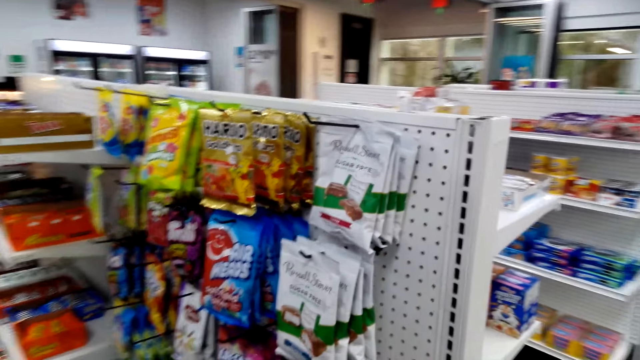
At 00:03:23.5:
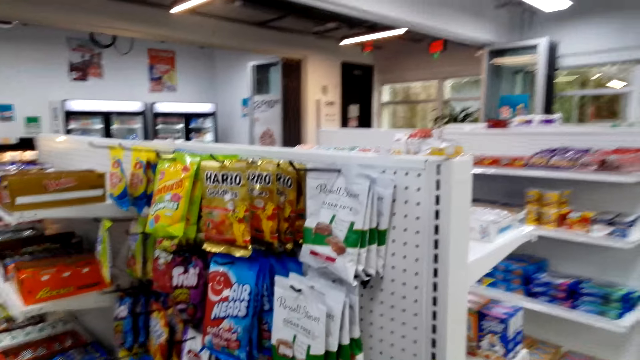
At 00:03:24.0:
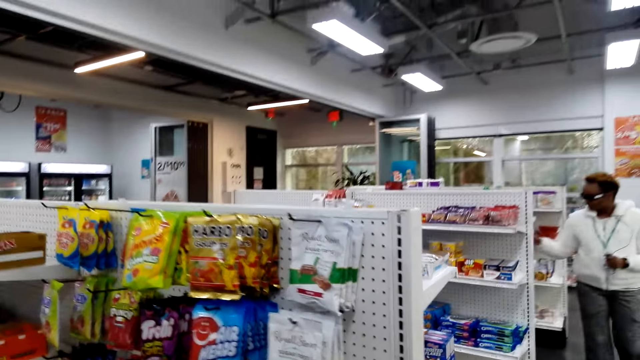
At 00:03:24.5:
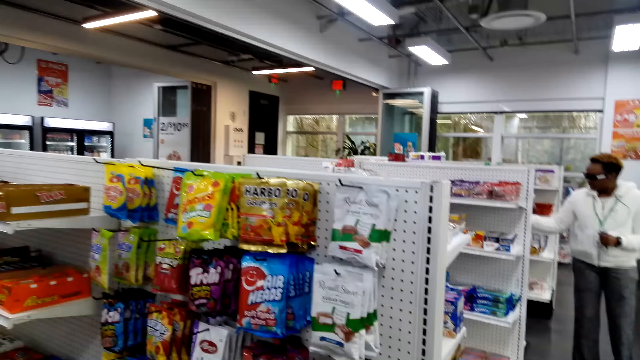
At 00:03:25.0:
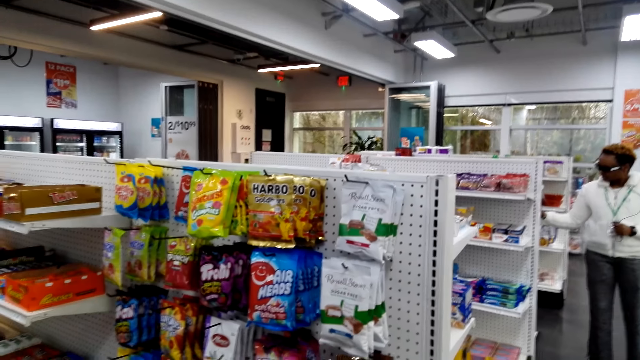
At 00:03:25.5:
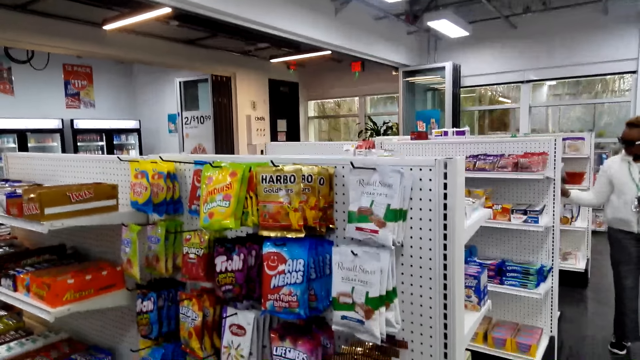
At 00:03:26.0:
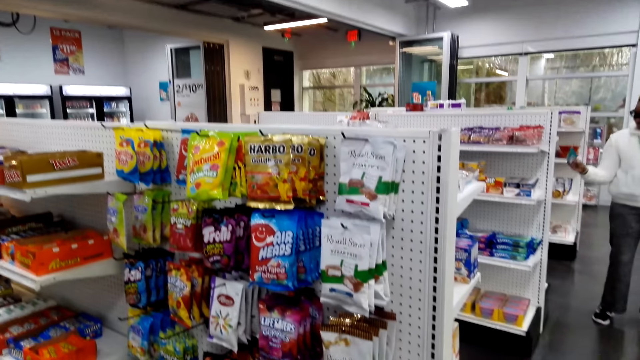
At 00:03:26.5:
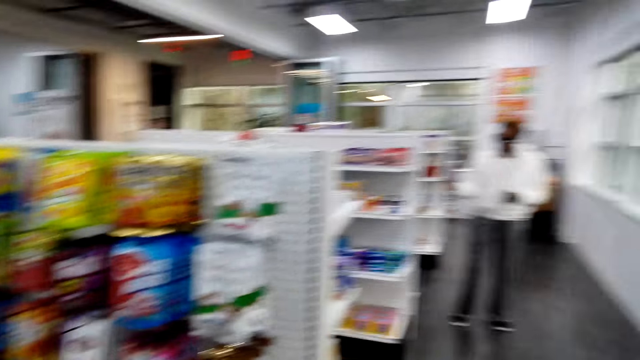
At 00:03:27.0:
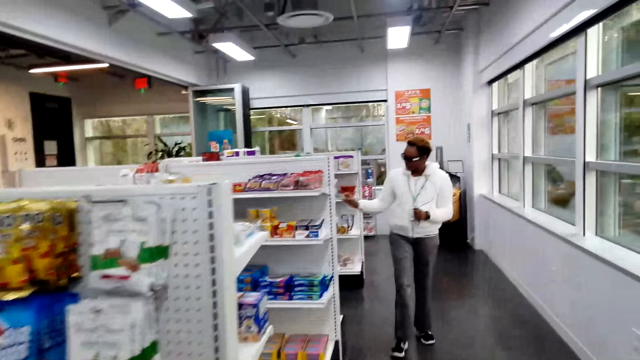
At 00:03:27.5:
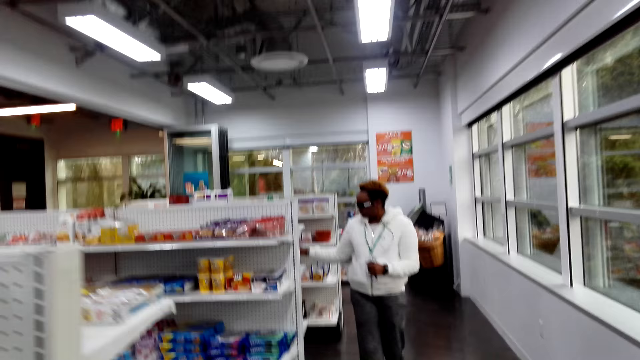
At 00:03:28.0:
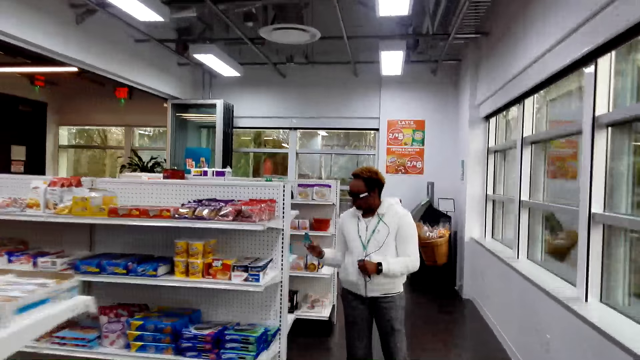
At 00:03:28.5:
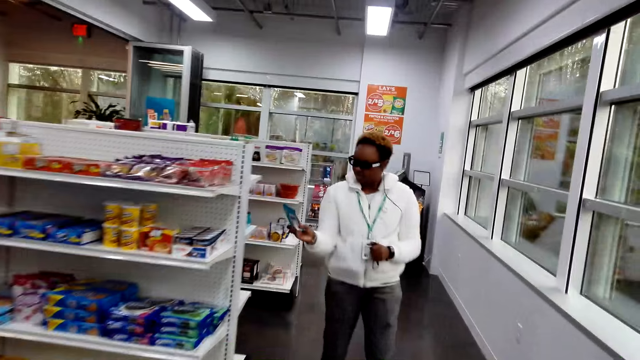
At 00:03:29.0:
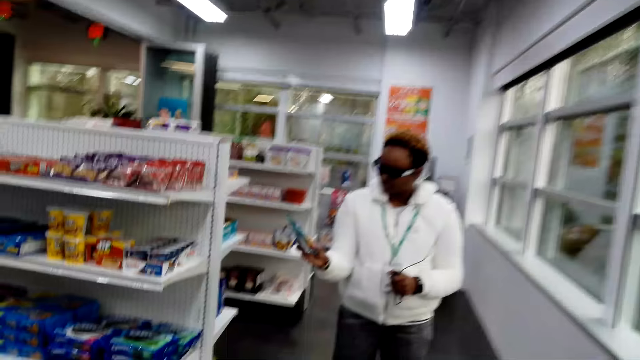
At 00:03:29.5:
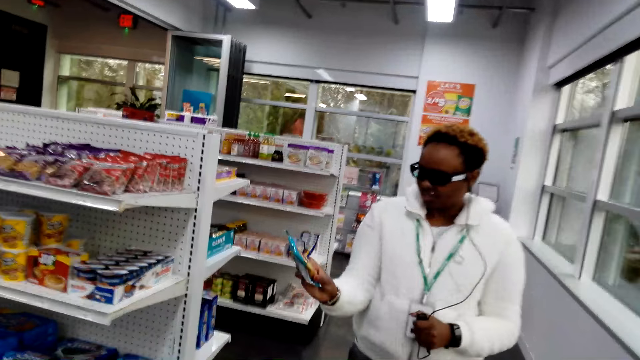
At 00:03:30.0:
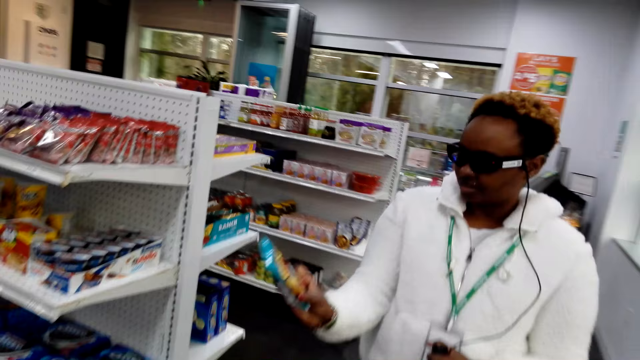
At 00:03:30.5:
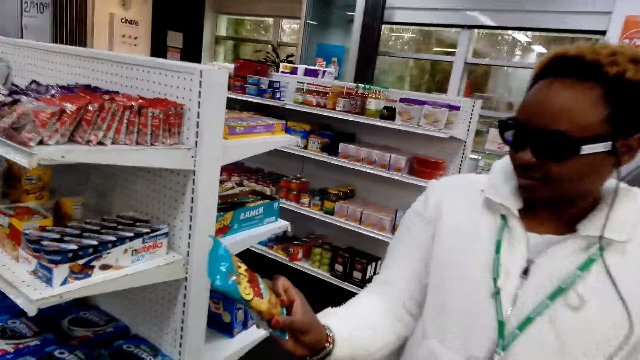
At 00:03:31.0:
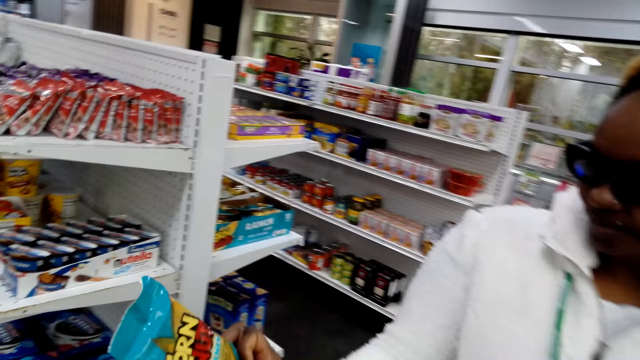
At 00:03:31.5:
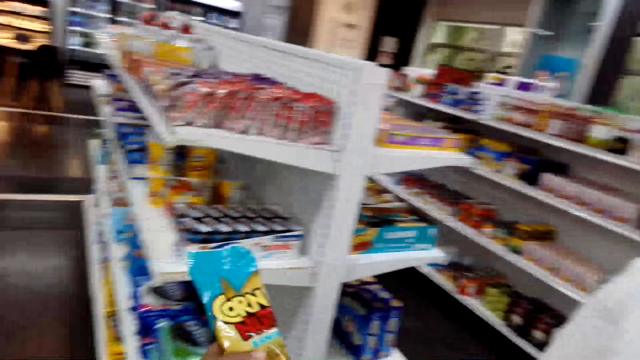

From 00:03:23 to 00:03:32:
A woman walks around the store. The camera wearer looks around. The woman picks up a corn or corn nuts and puts back the corn.

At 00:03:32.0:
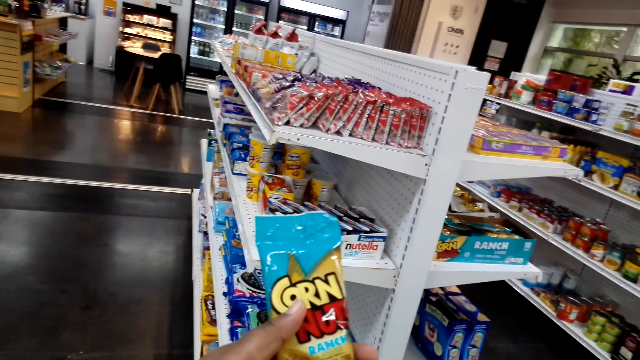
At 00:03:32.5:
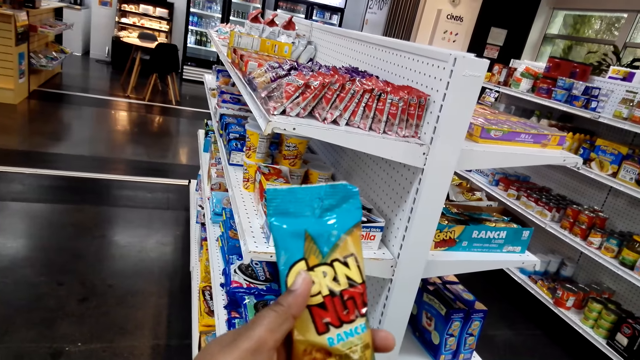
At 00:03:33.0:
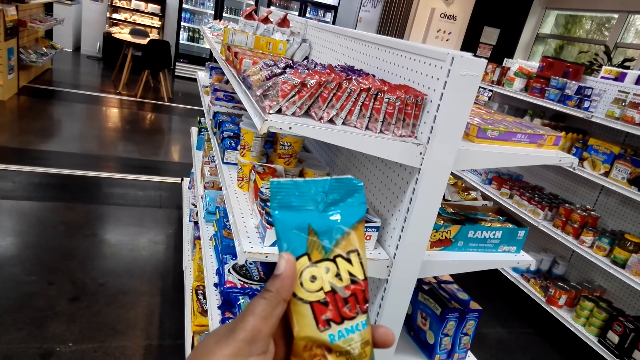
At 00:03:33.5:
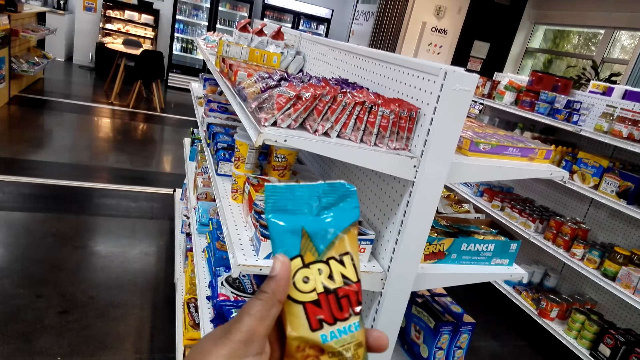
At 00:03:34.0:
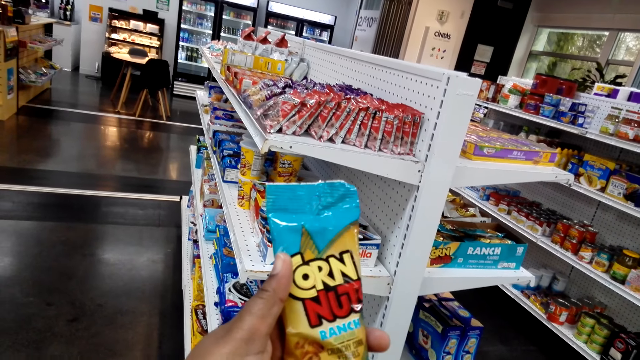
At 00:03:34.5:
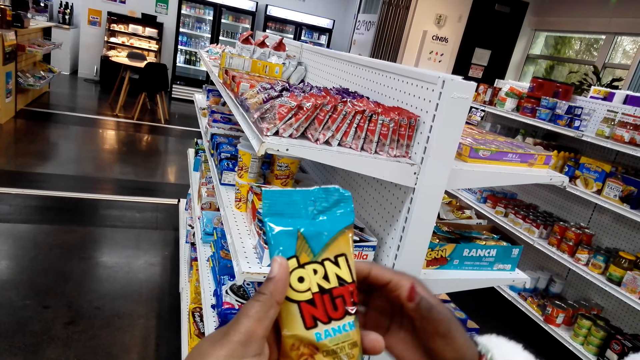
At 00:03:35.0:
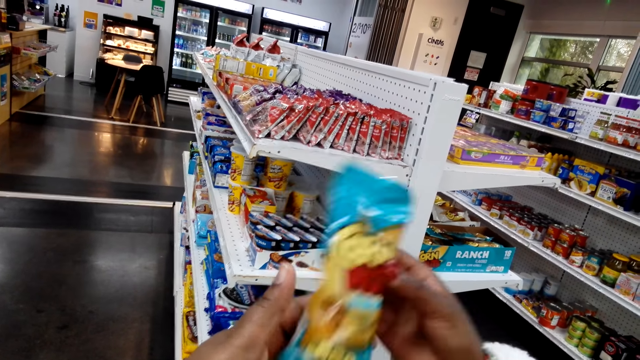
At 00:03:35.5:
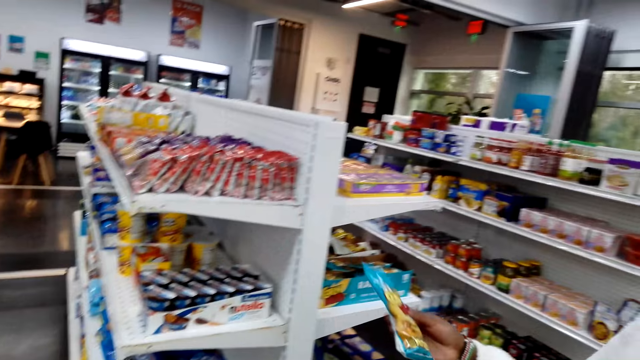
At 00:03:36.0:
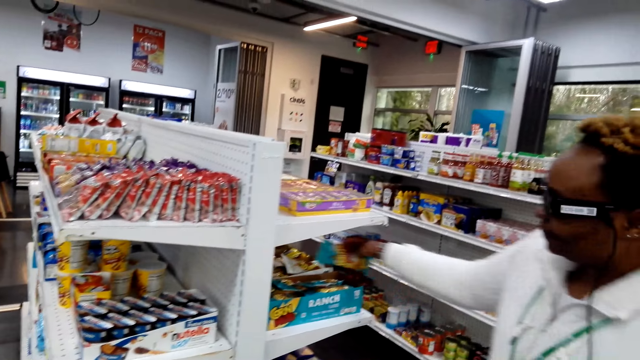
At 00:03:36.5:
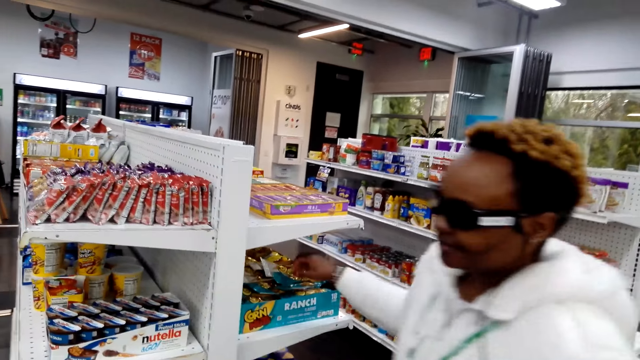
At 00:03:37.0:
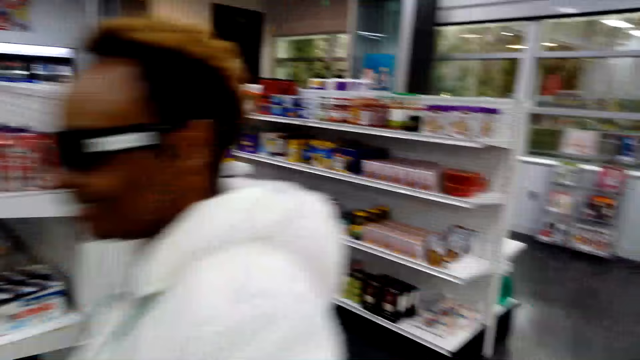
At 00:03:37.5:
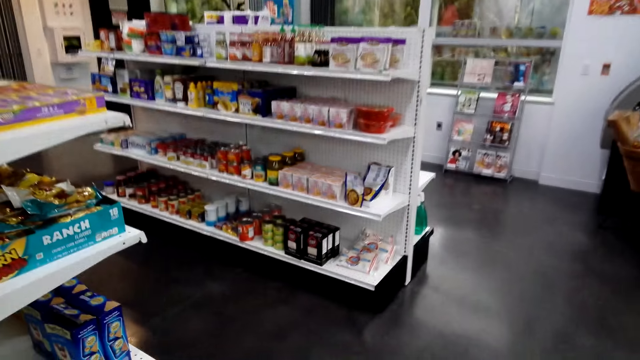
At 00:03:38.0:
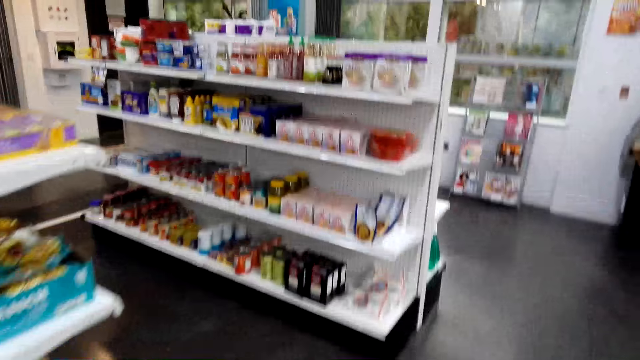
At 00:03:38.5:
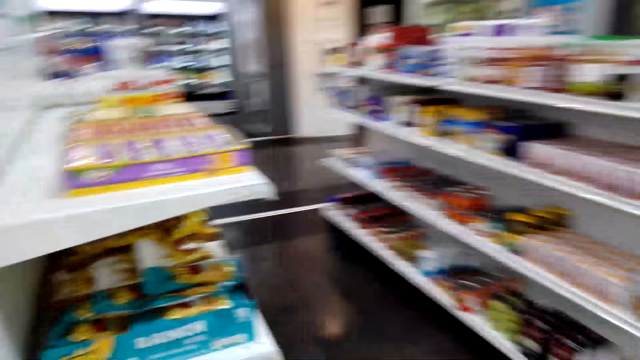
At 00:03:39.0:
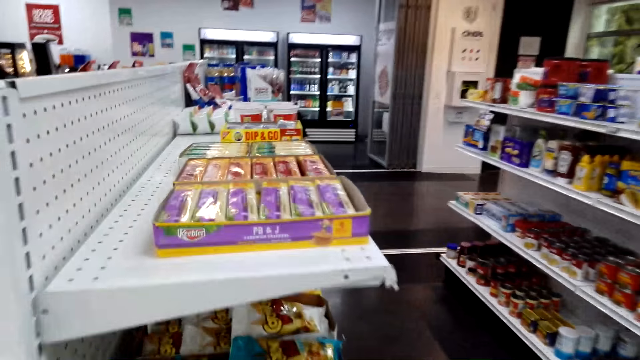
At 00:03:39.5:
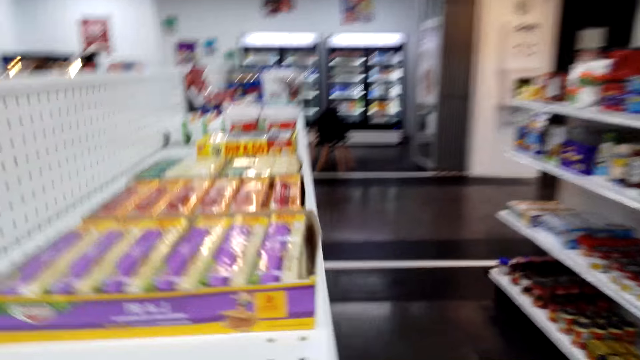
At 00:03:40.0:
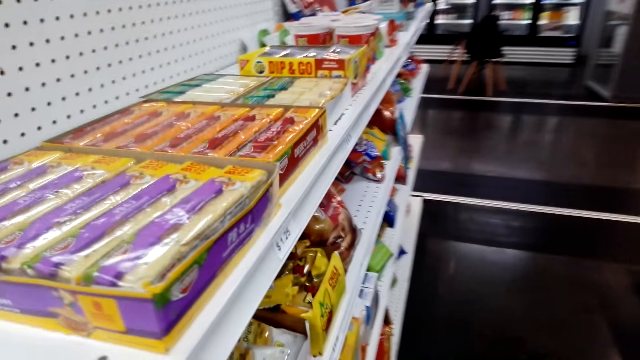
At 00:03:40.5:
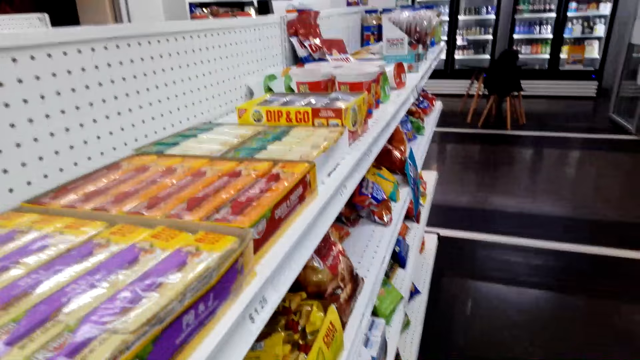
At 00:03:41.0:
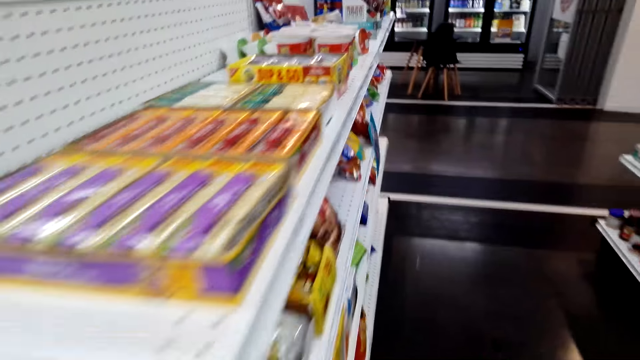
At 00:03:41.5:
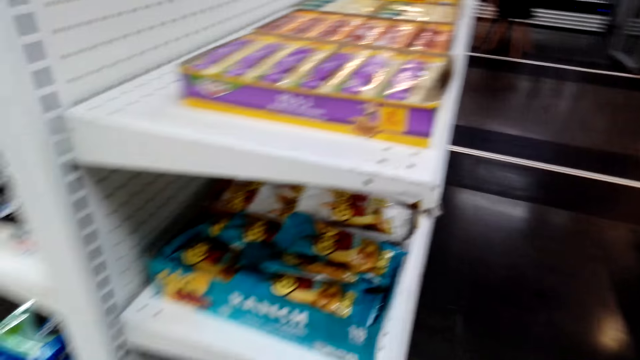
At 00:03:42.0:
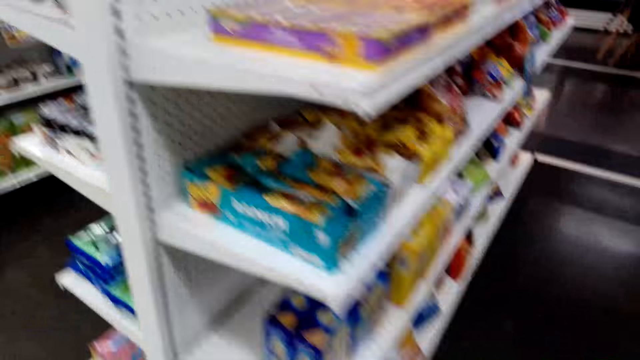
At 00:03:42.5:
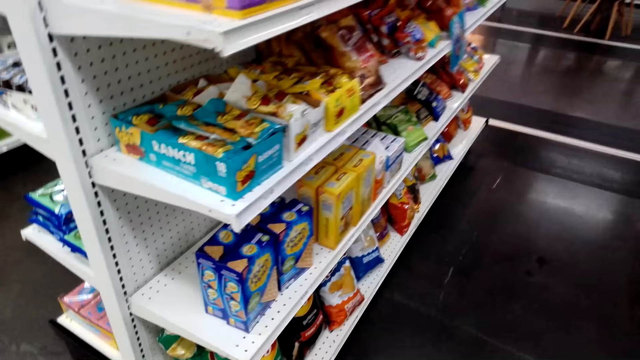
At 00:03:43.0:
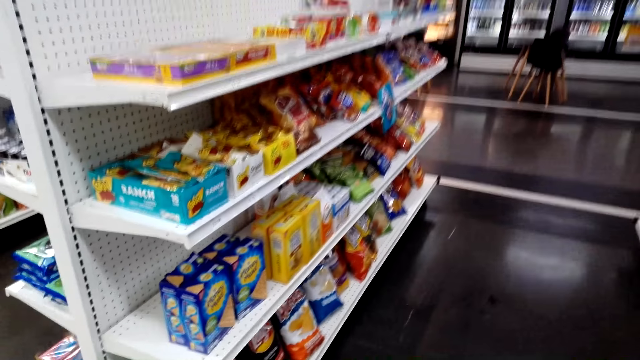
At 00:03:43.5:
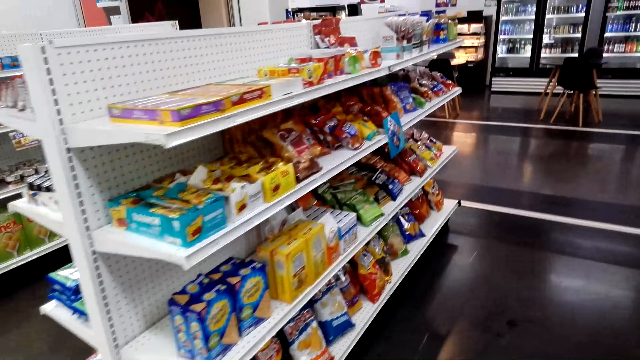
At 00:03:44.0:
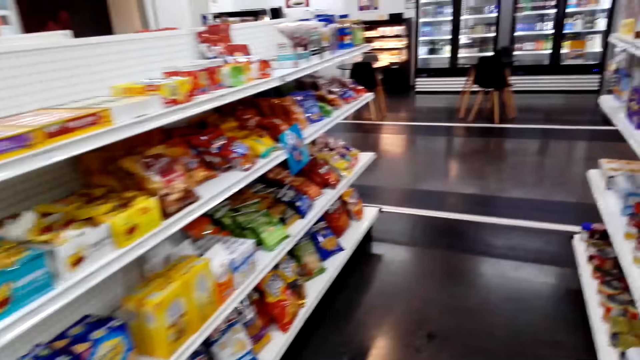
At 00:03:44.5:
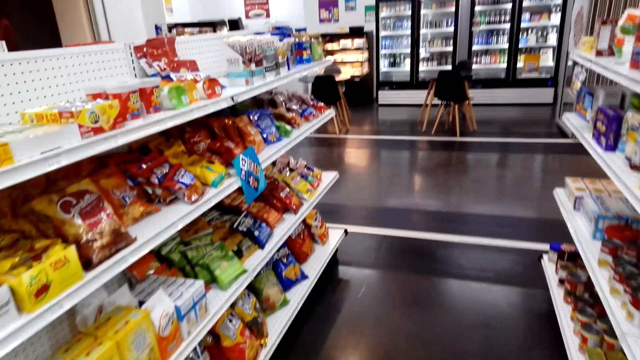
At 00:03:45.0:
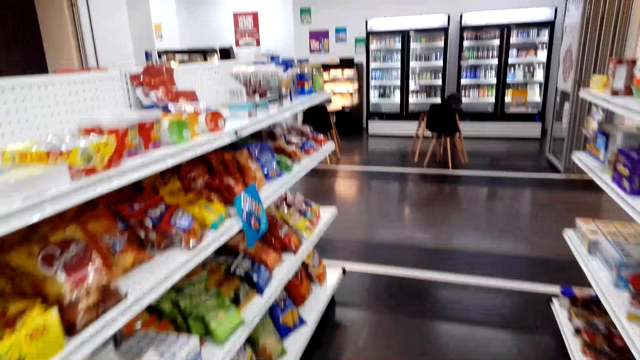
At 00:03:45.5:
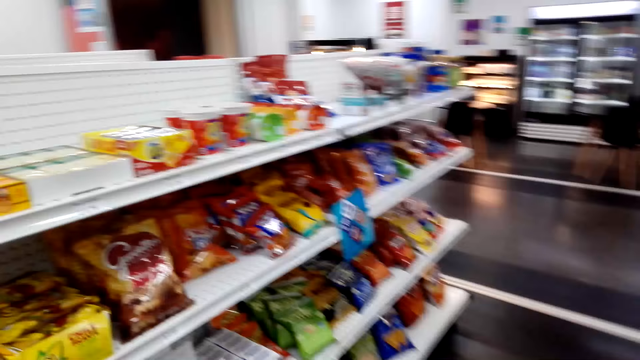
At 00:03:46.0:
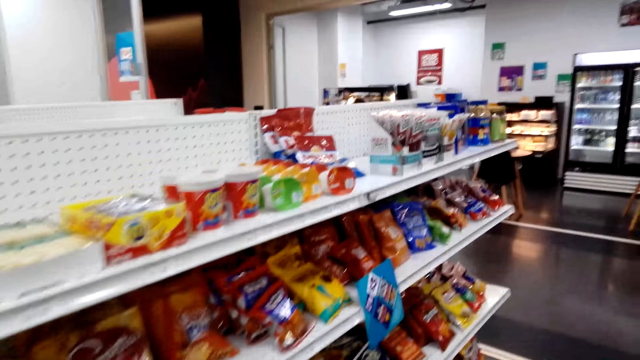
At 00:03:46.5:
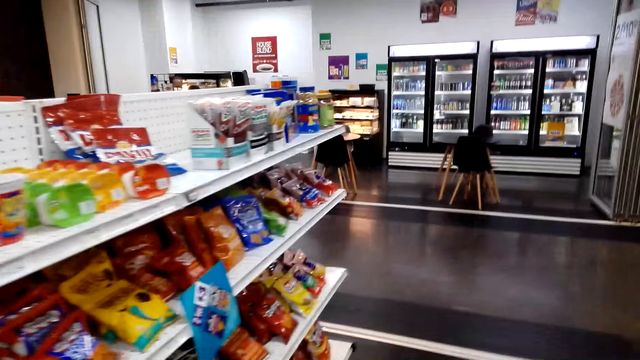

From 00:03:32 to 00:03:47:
The camera wearer takes the corn nuts or corn from the woman. The woman shows the corn to the camera wearer. The camera wearer looks at the corn nuts. They hold the corn. The woman takes the corn from the camera wearer and returns the corn nuts to the shelf. The camera wearer walks around.
